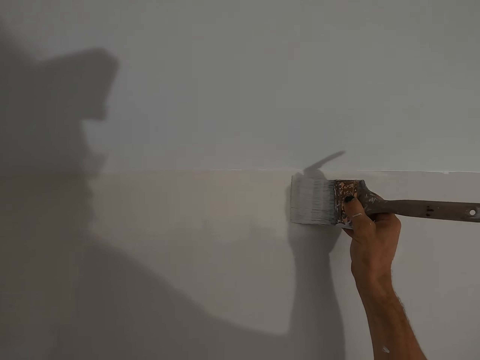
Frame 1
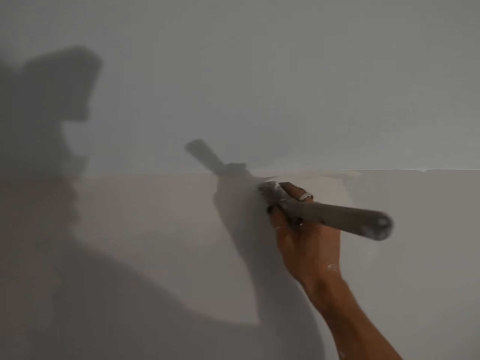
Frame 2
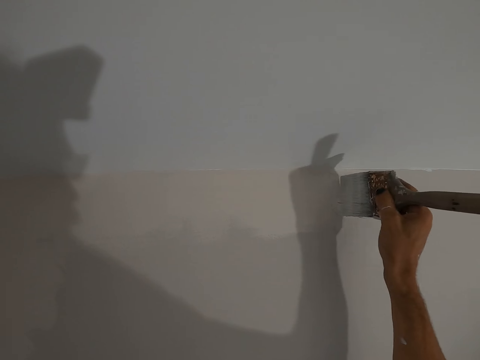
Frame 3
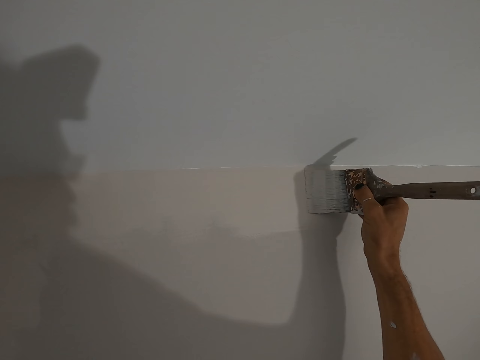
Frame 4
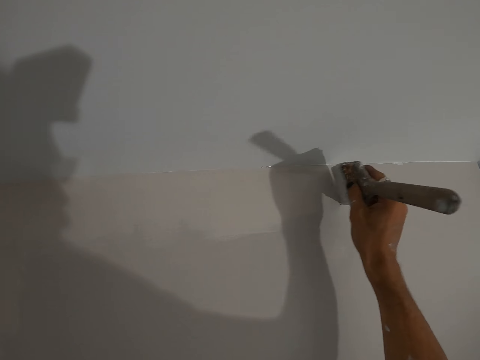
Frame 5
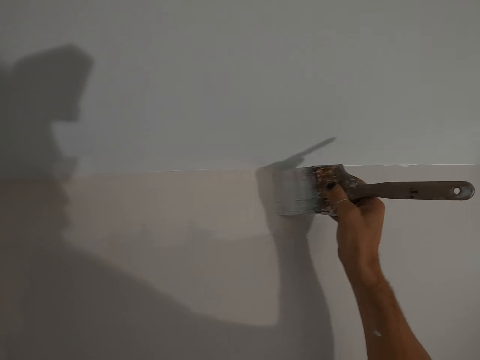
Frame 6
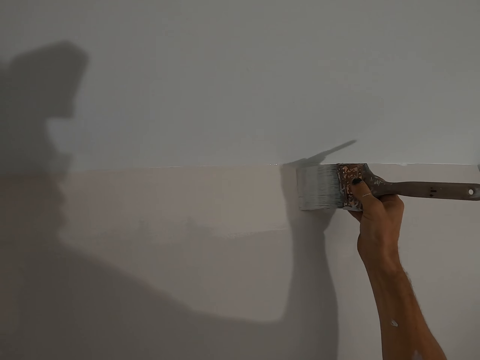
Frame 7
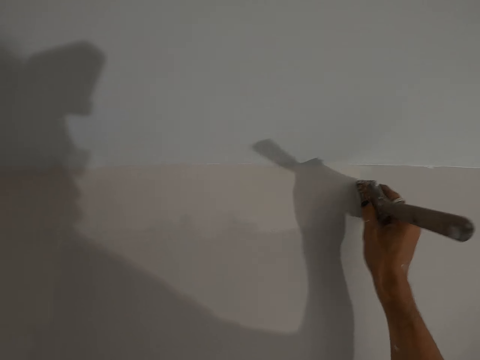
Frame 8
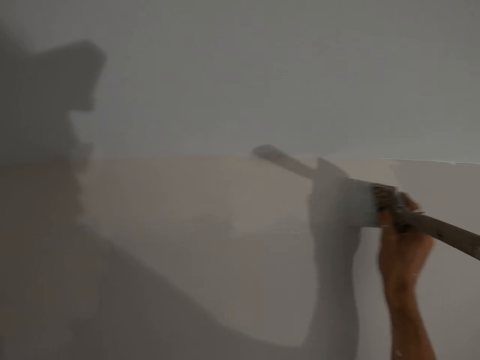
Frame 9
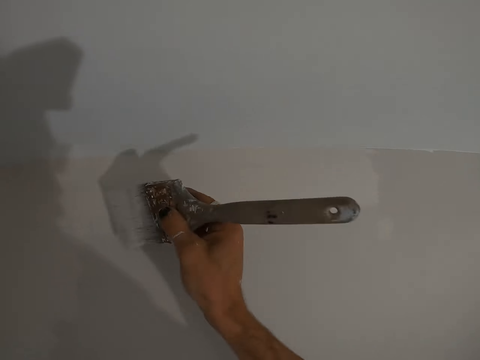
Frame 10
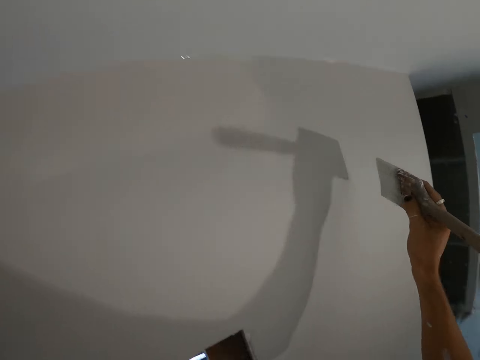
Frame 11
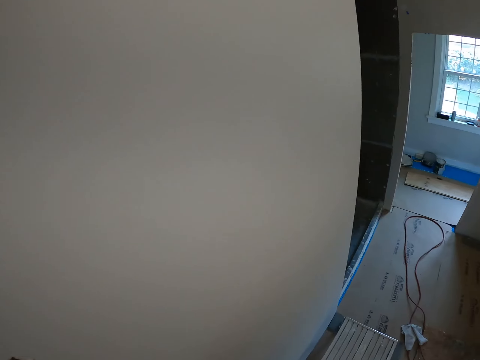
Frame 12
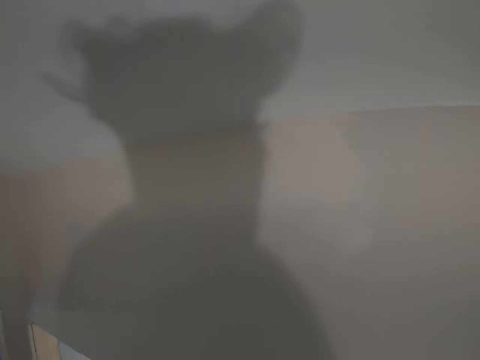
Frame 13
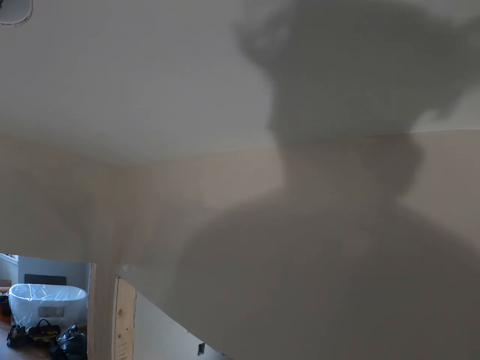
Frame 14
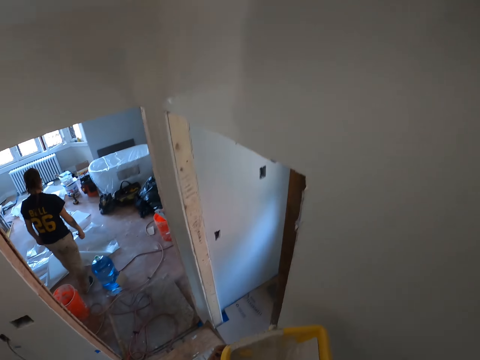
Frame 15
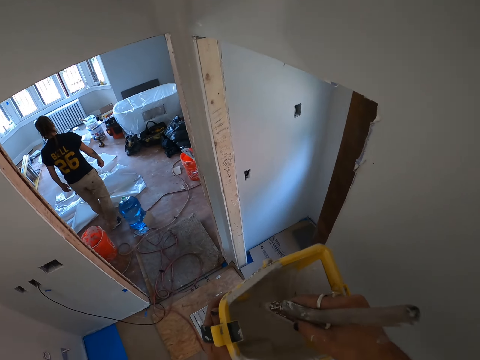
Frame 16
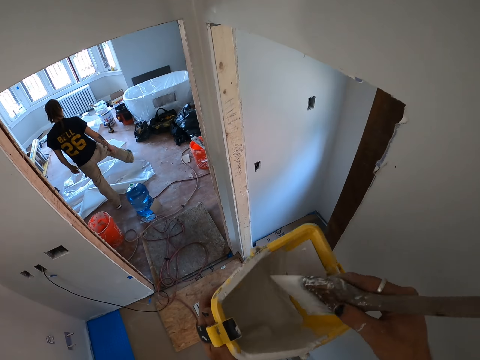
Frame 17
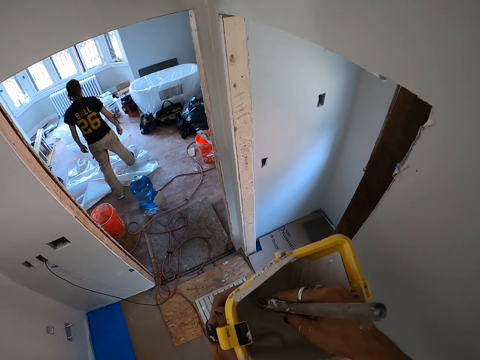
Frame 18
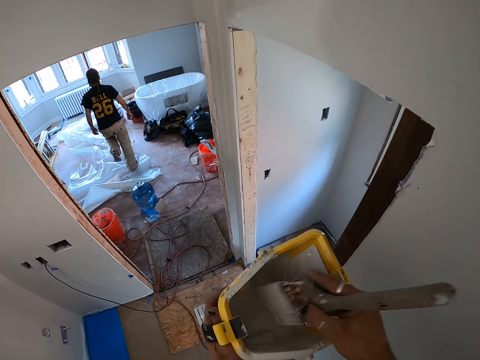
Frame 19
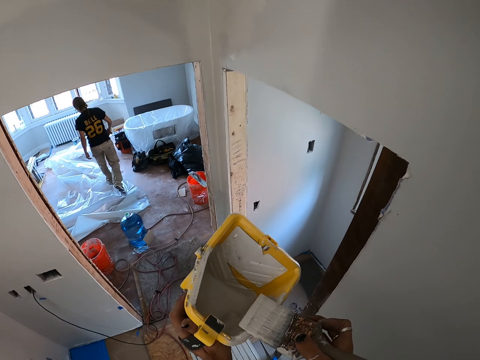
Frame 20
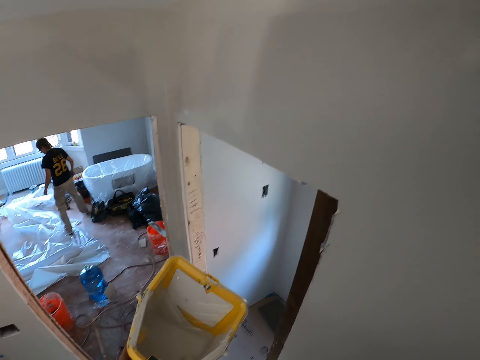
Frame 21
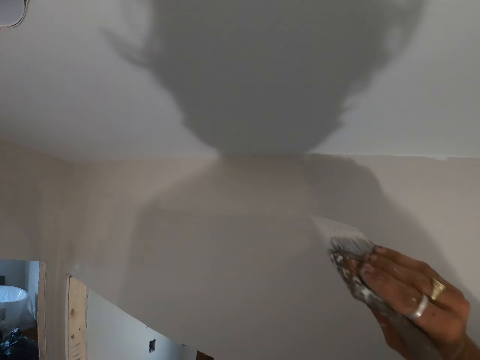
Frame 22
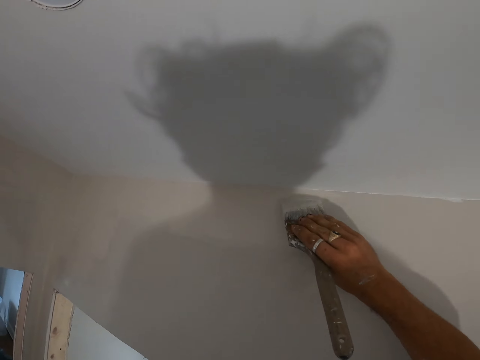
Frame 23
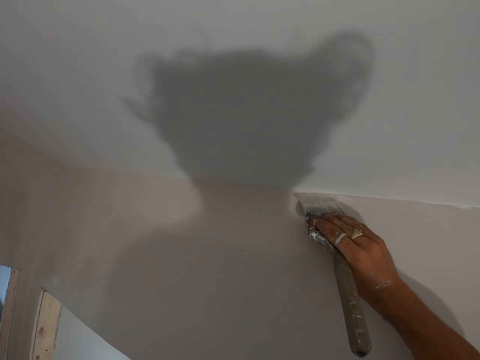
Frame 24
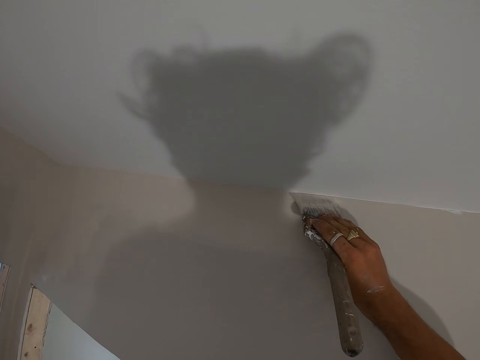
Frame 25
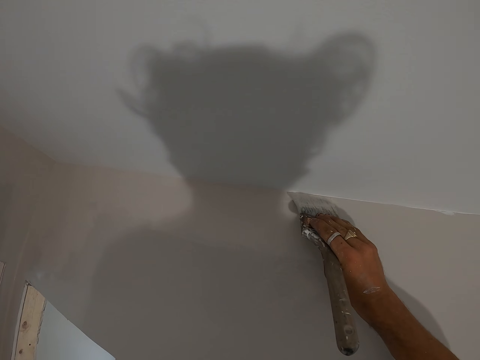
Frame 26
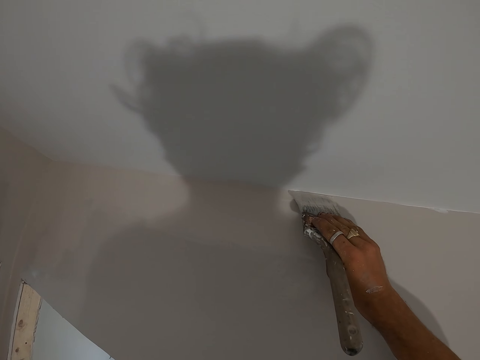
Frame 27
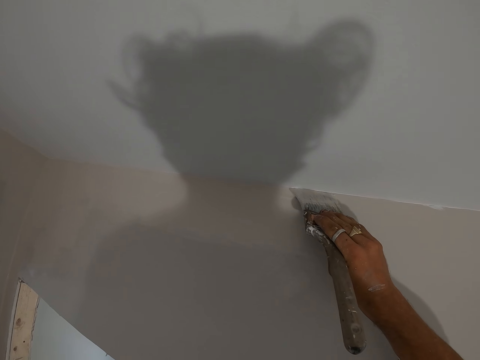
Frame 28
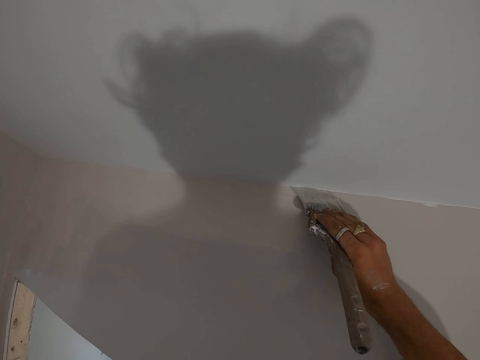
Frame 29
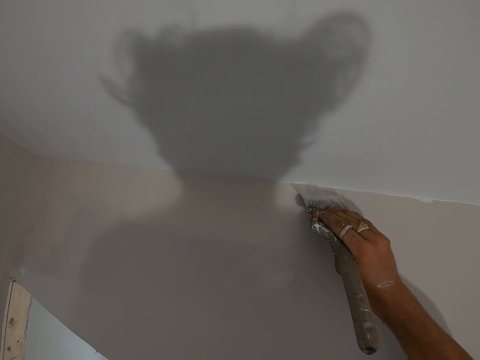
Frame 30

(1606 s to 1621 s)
The camera wearer dips the paint brush in the paint tray. They turn around the room. A person walks in the room. The camera wearer wipes the excess paint on the paint bucket. They paint the wall with the paint brush.

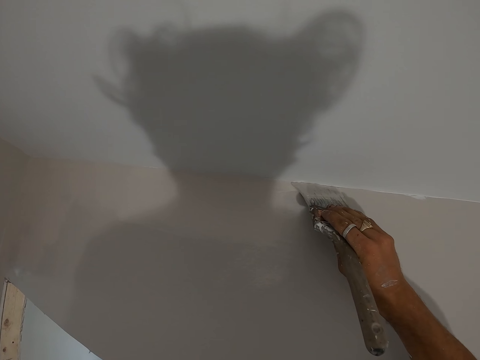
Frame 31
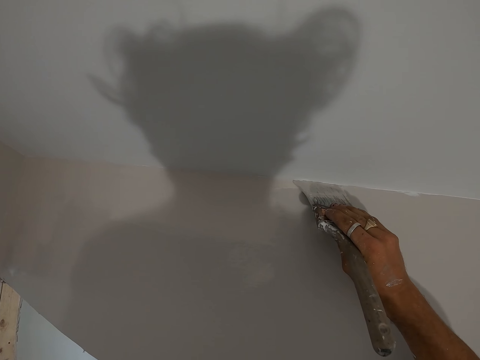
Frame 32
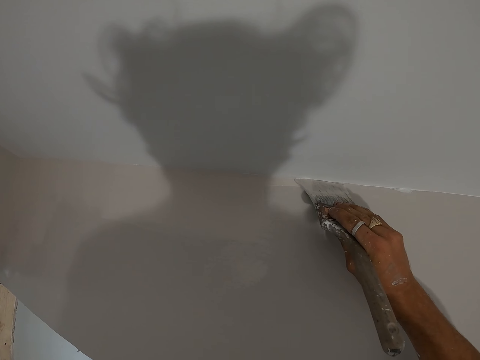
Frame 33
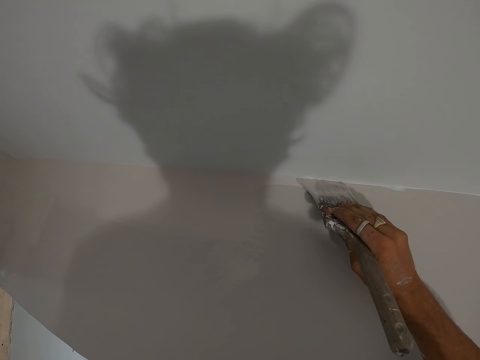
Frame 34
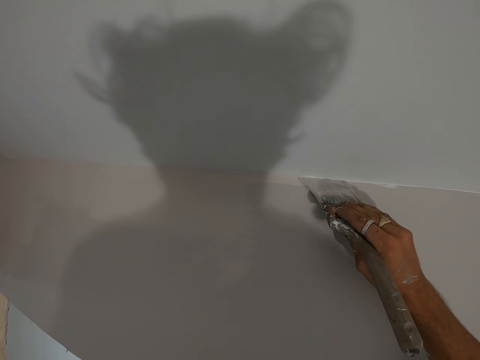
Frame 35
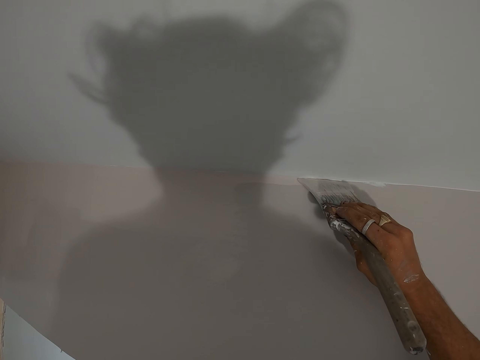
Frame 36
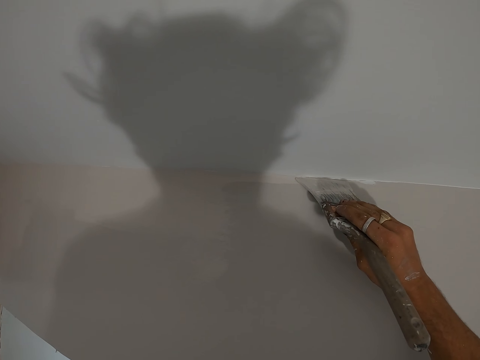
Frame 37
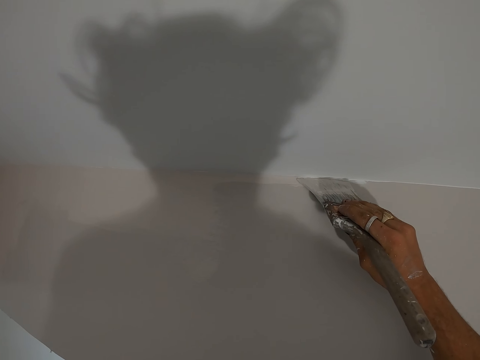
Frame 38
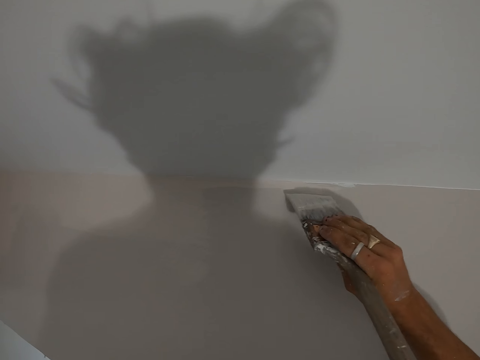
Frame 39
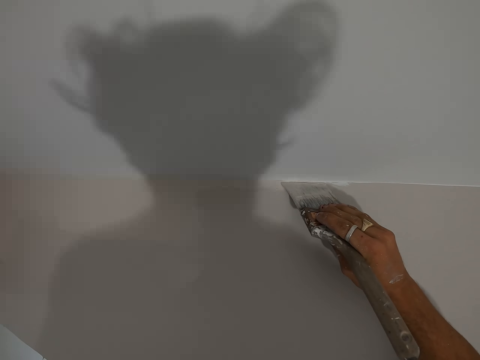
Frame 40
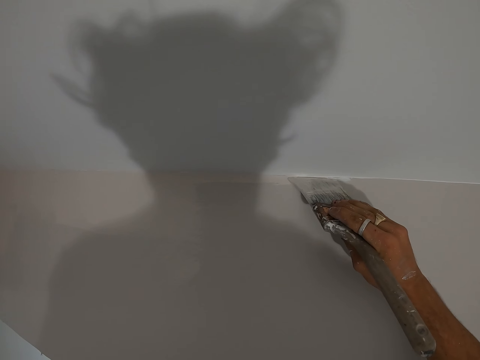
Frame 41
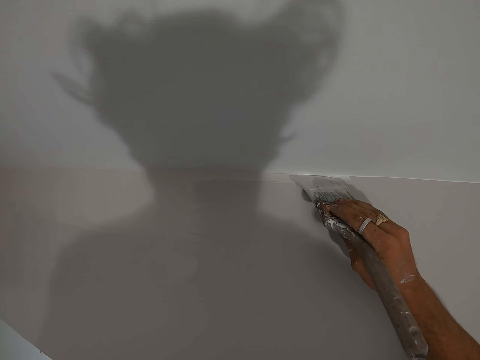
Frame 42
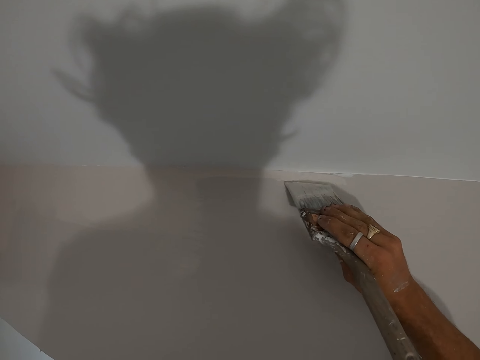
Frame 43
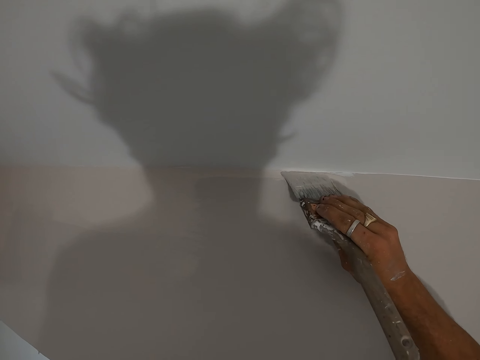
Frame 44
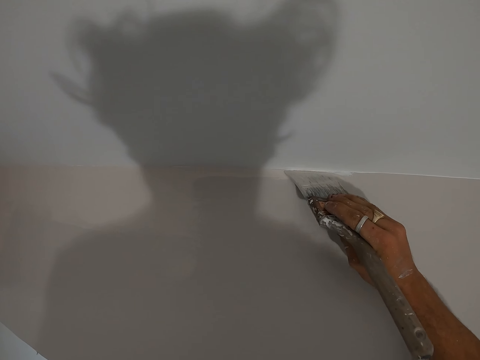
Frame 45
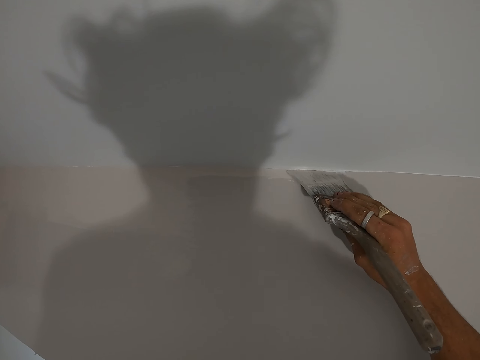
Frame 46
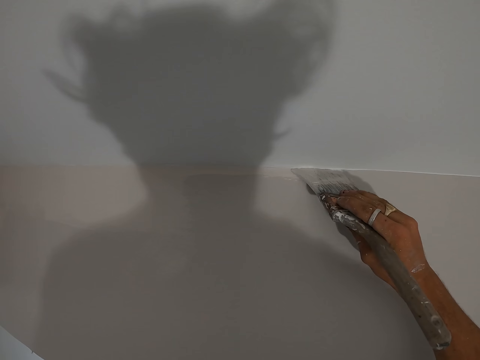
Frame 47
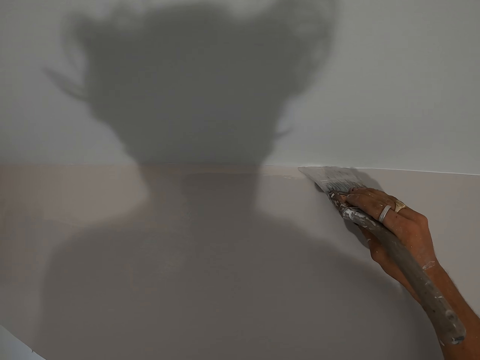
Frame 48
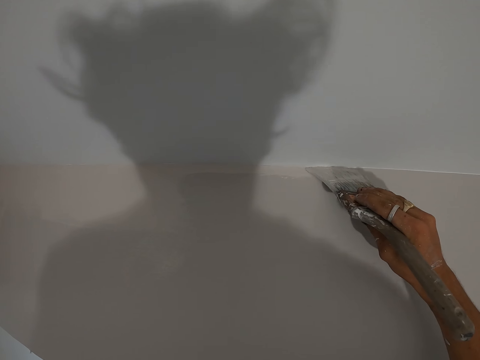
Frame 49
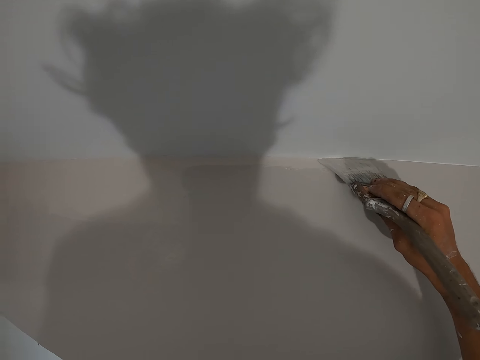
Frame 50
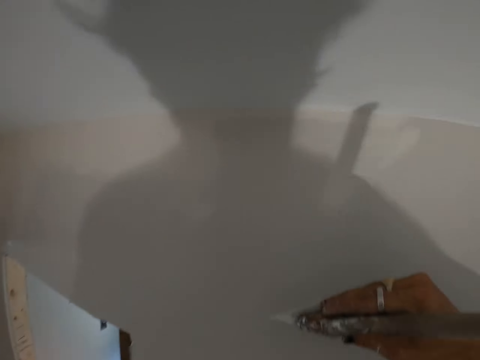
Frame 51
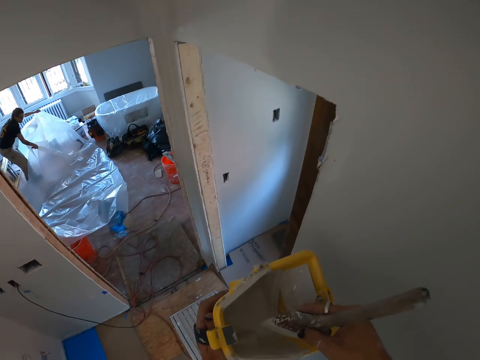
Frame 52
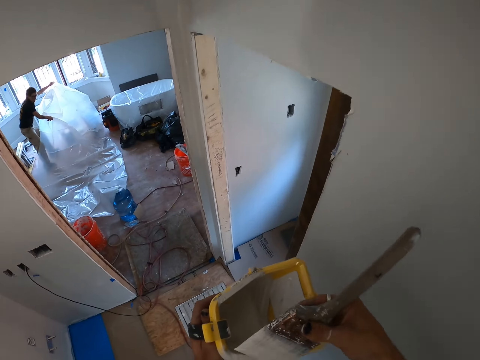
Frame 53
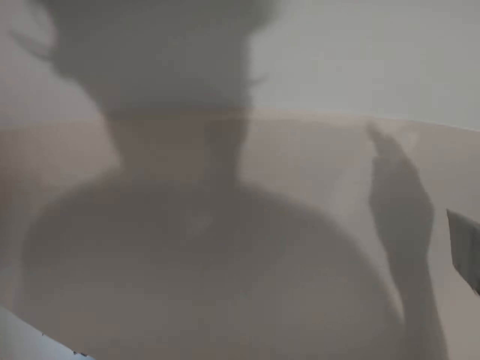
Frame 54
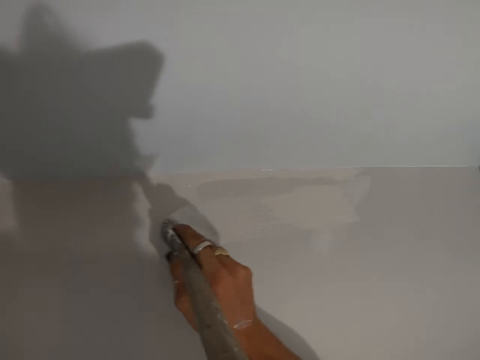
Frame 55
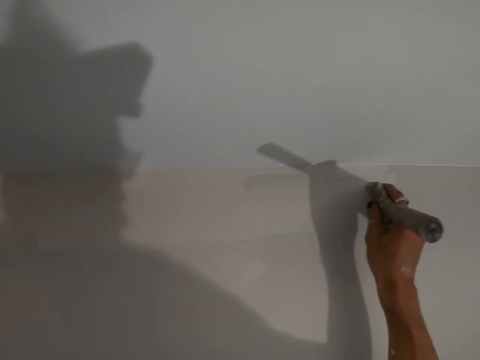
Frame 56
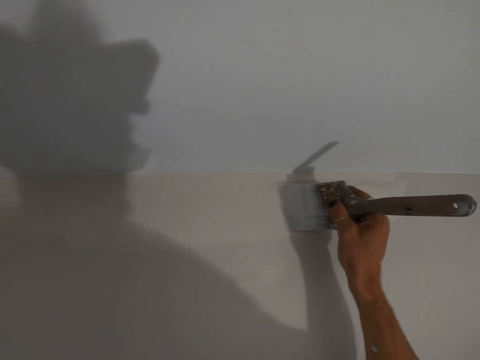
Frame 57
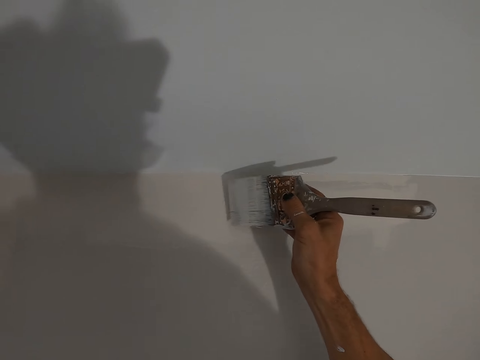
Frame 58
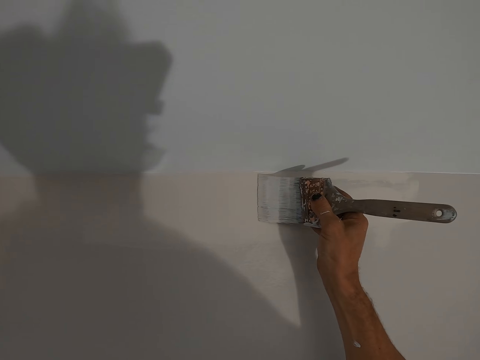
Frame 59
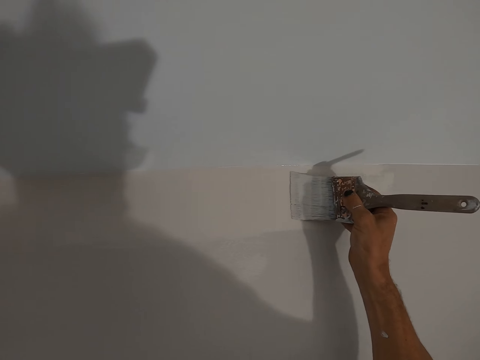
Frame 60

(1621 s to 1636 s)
The camera wearer dips the paint brush in the paint tray. They paint the wall with the paint brush.
